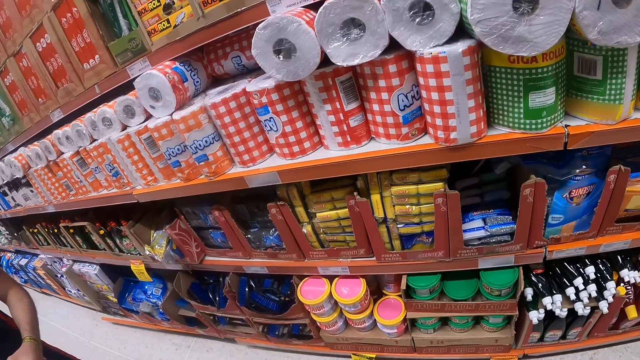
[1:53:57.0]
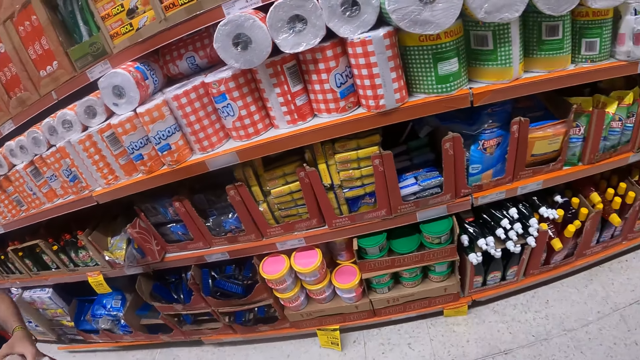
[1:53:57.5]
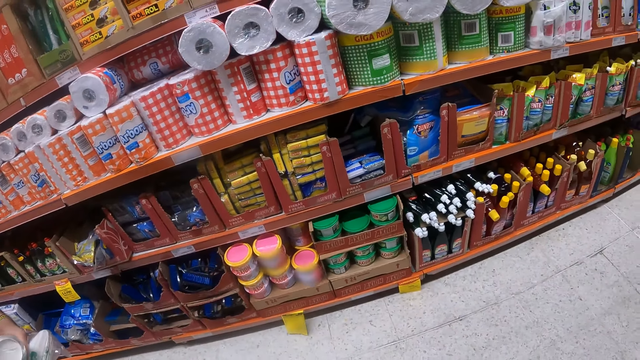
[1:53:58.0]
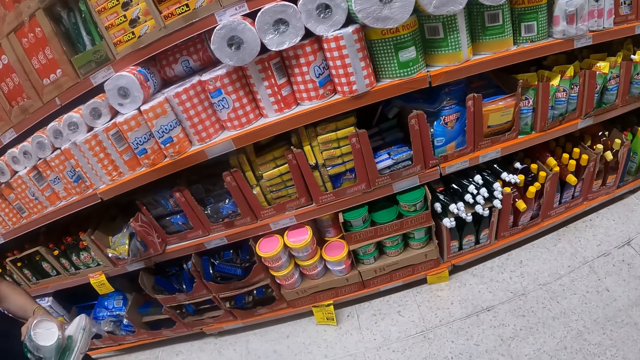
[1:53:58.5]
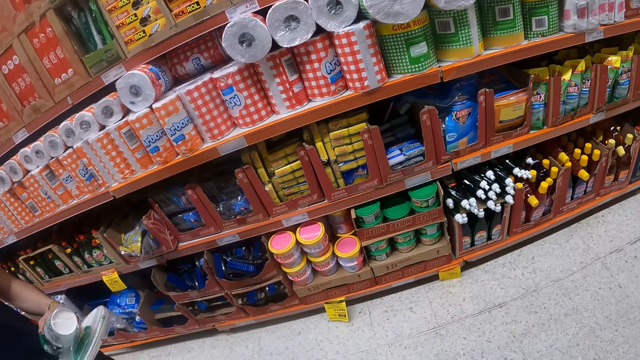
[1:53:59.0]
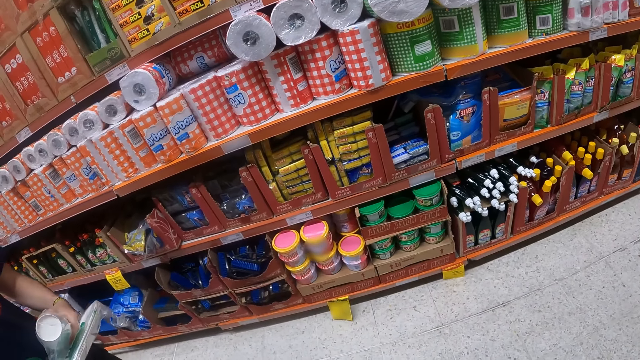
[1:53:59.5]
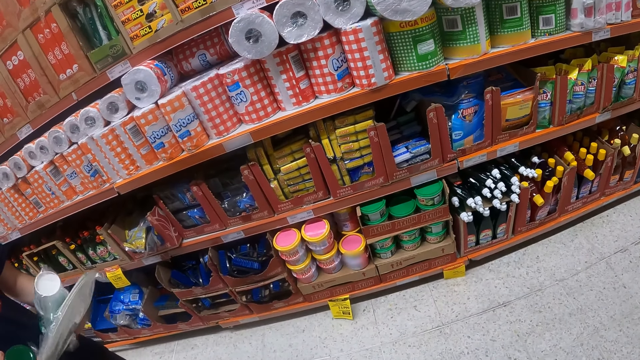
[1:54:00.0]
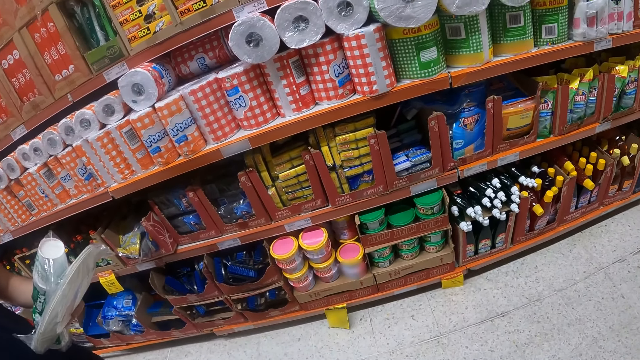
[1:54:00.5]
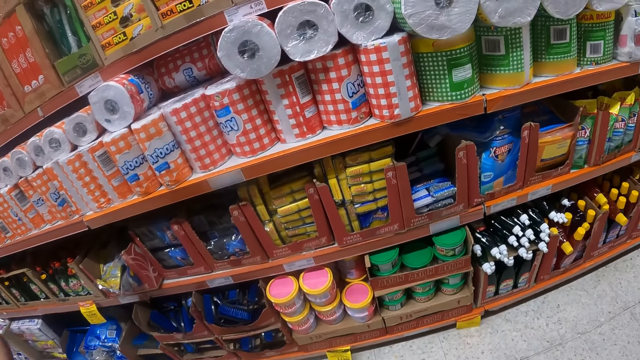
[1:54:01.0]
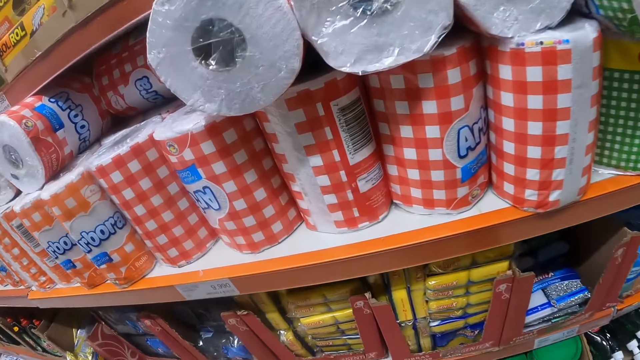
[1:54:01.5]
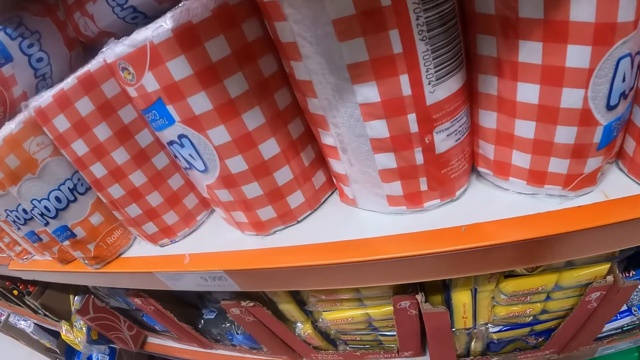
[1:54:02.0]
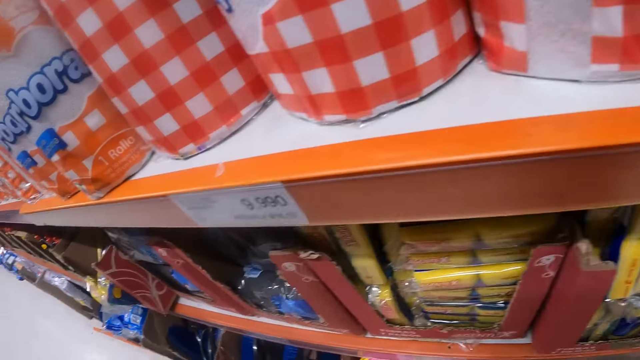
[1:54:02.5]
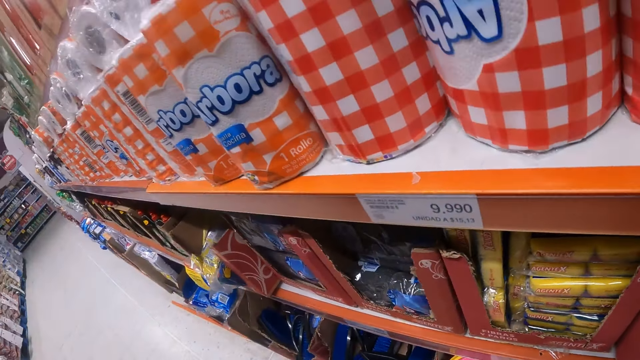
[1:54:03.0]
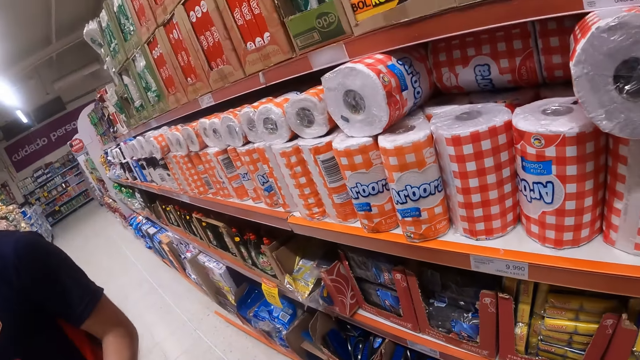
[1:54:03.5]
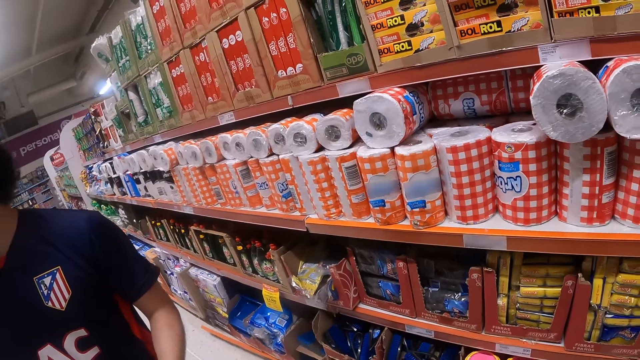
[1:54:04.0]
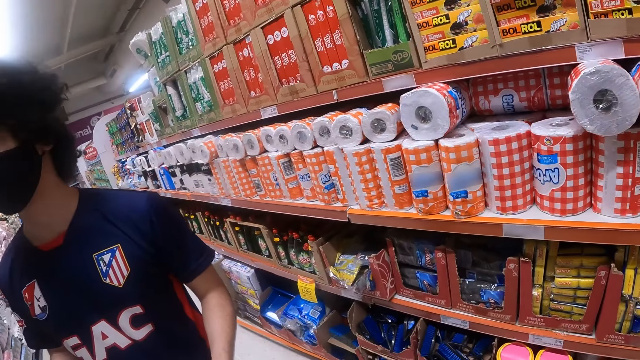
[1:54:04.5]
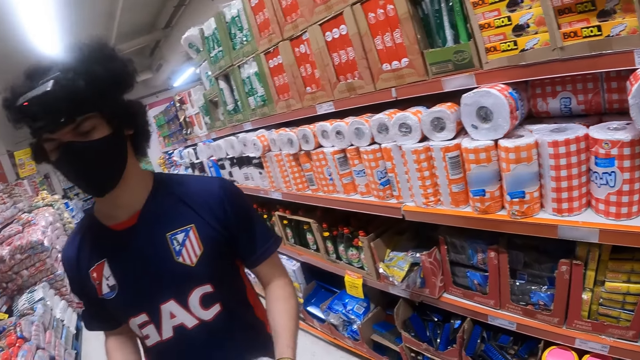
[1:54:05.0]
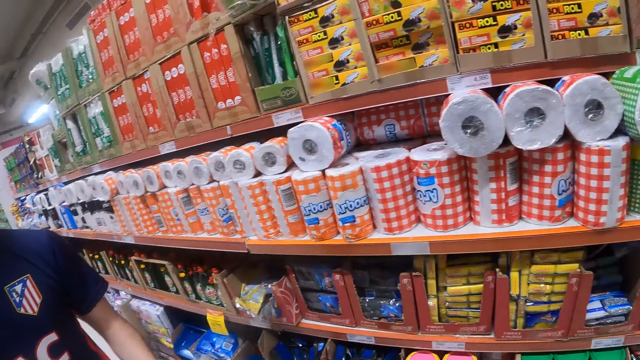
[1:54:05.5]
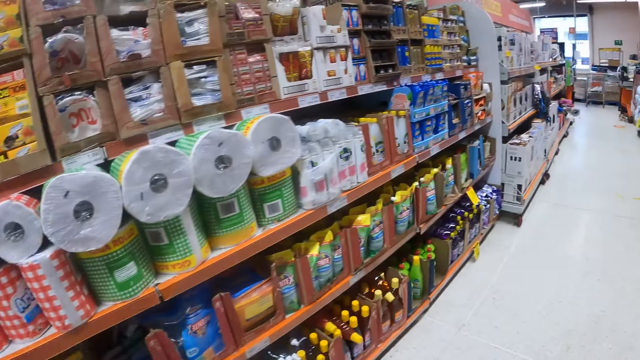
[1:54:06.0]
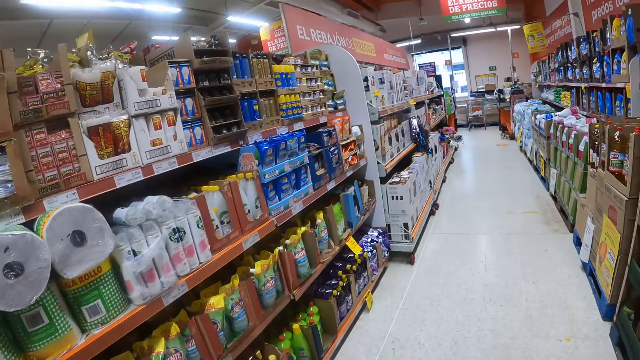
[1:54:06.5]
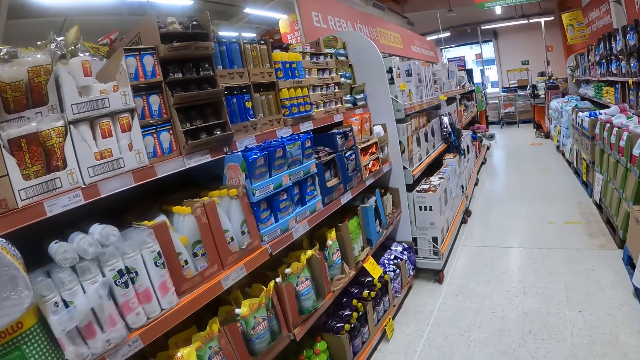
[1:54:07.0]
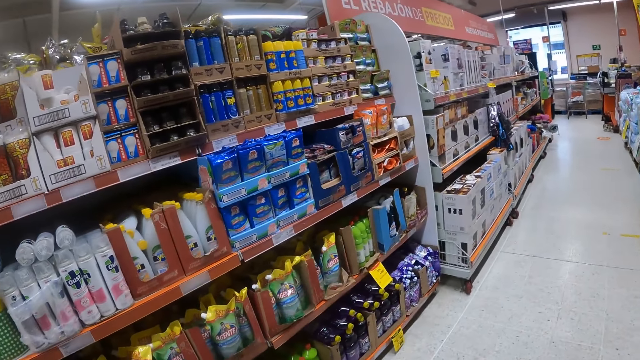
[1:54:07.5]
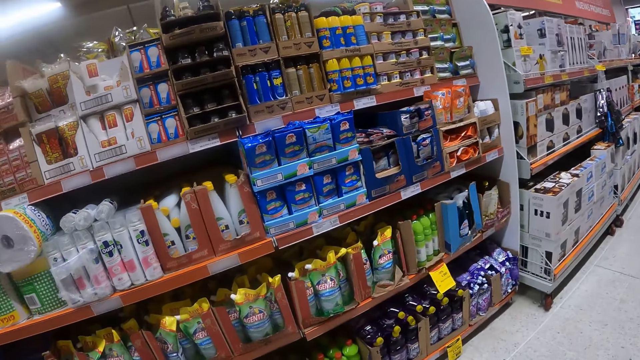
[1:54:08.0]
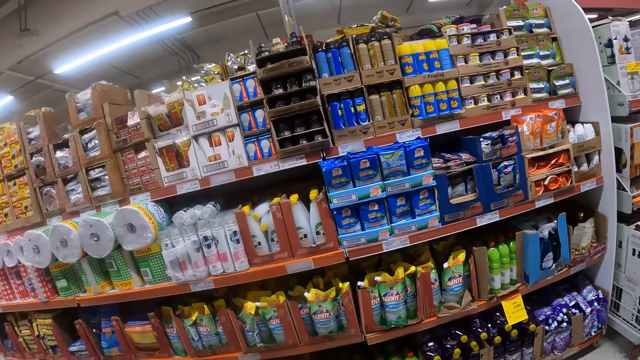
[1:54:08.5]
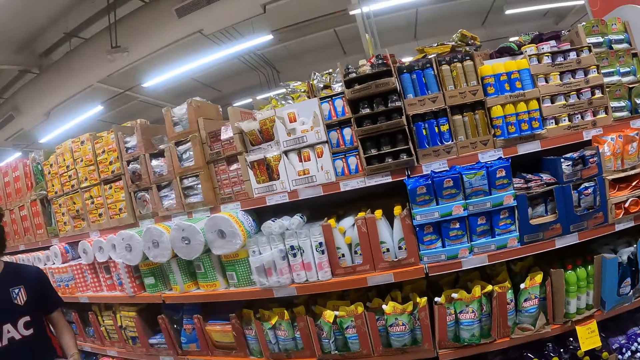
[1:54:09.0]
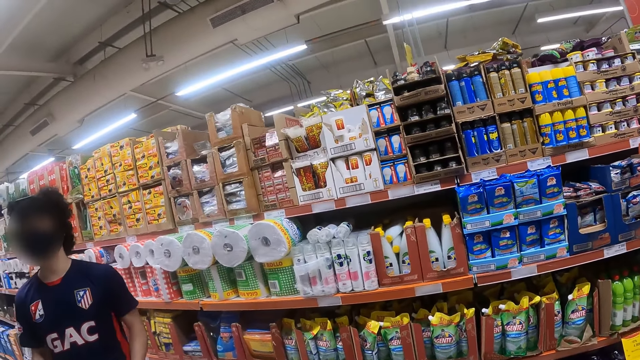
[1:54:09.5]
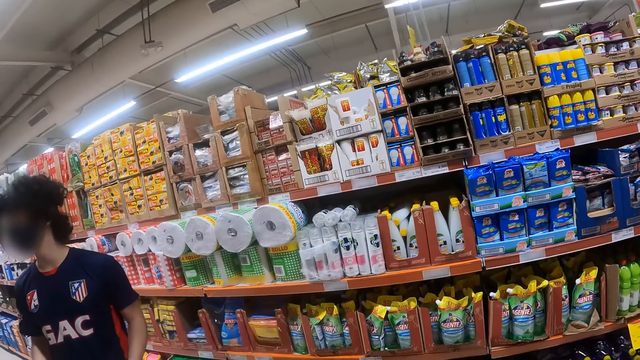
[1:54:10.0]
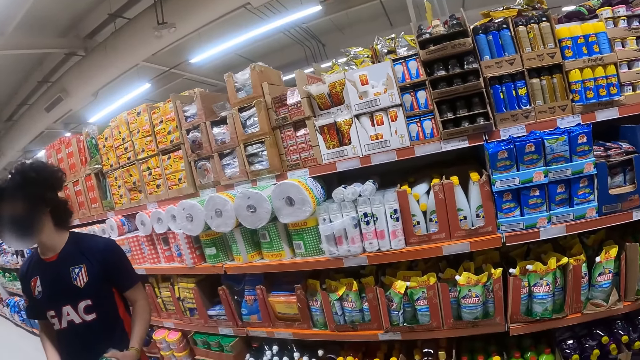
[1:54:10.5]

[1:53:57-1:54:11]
The camera wearer stands in the supermarket. They walk around the supermarket.

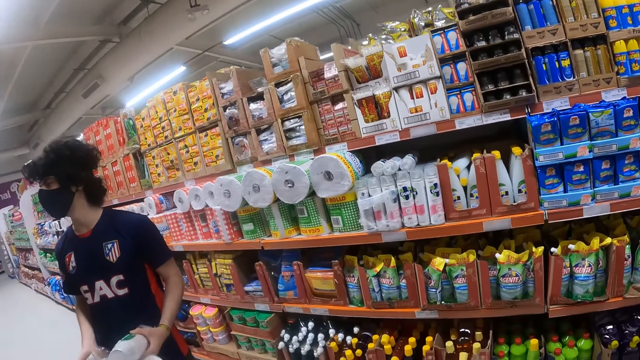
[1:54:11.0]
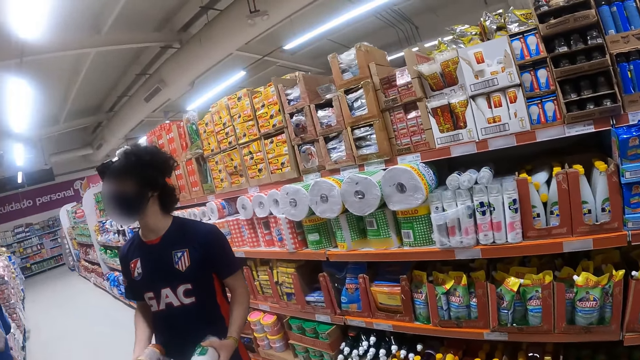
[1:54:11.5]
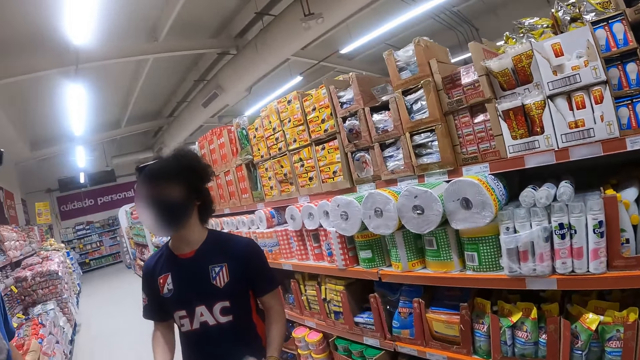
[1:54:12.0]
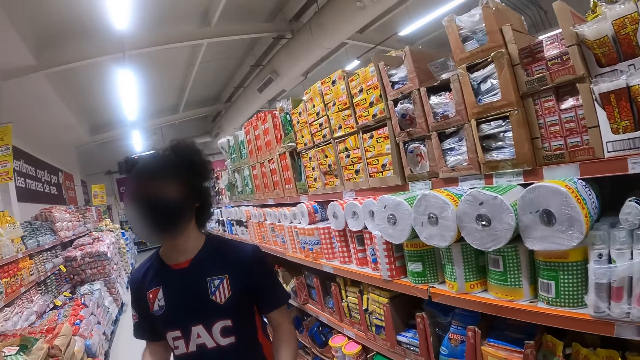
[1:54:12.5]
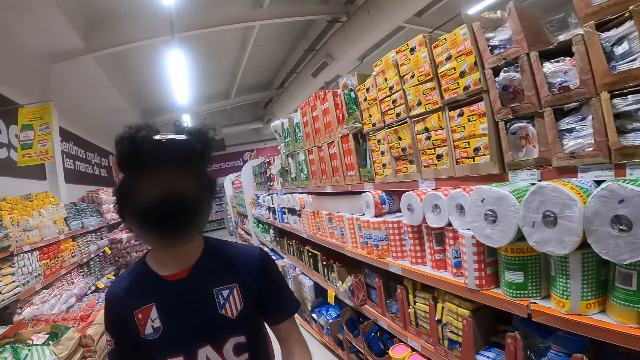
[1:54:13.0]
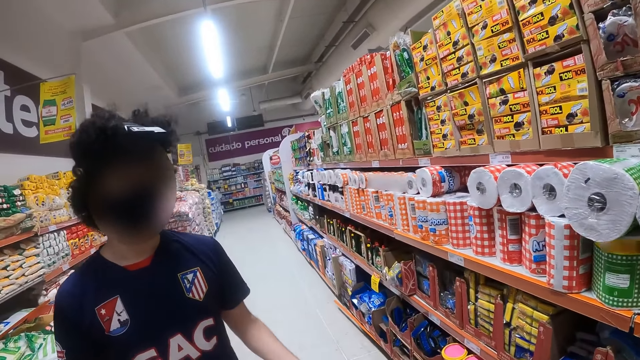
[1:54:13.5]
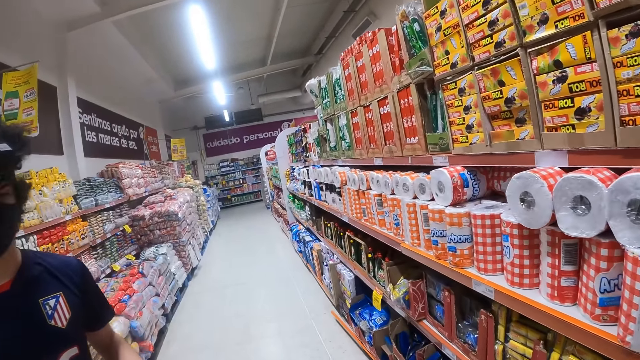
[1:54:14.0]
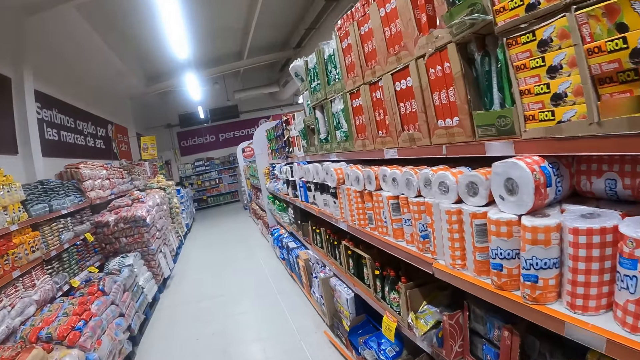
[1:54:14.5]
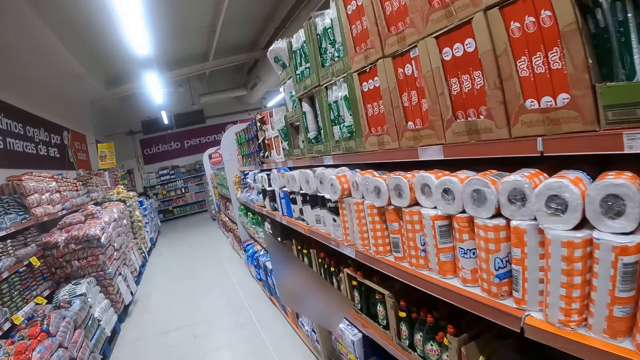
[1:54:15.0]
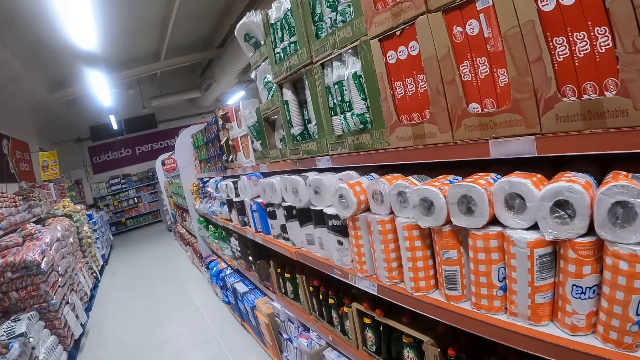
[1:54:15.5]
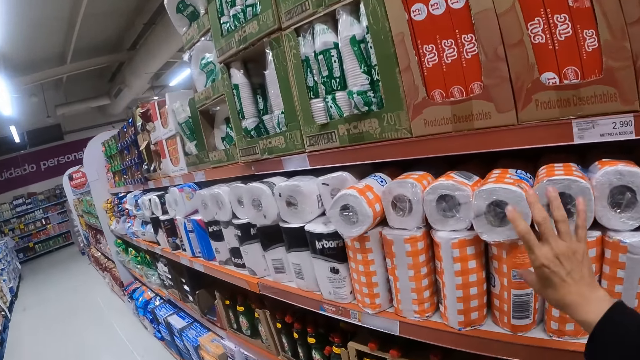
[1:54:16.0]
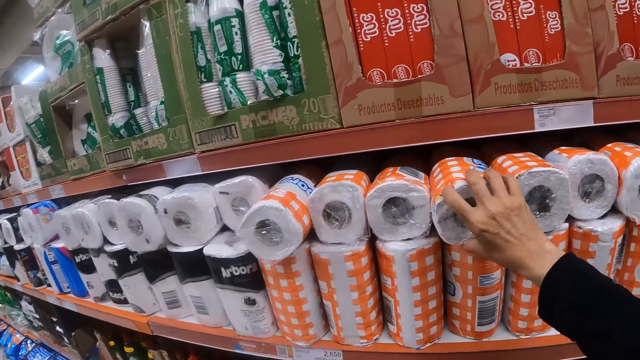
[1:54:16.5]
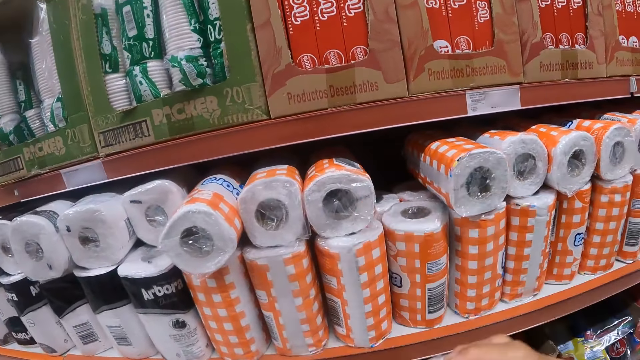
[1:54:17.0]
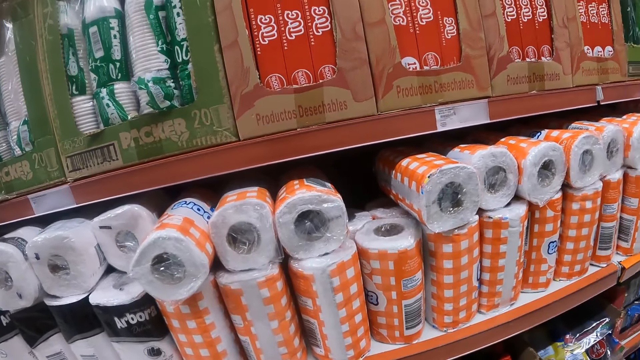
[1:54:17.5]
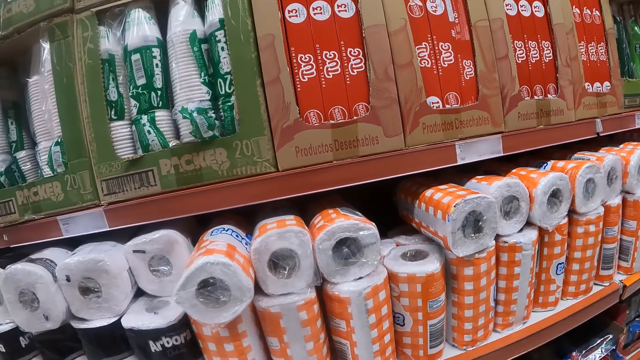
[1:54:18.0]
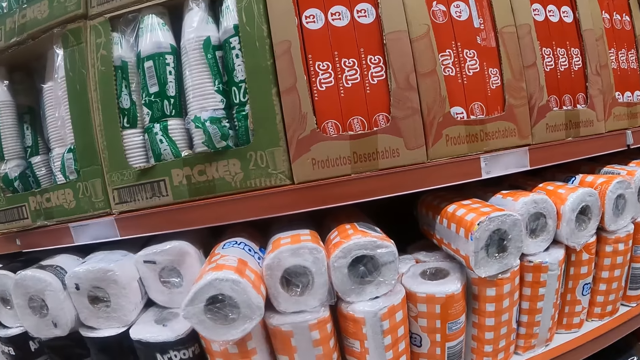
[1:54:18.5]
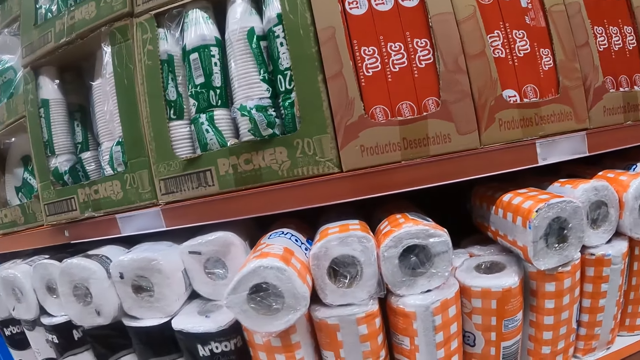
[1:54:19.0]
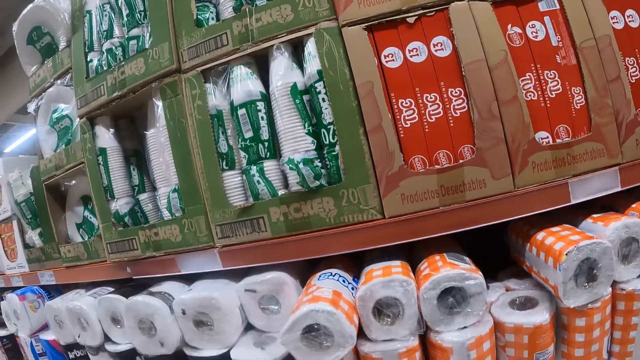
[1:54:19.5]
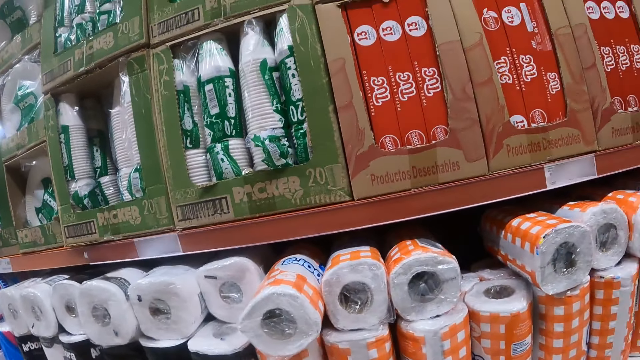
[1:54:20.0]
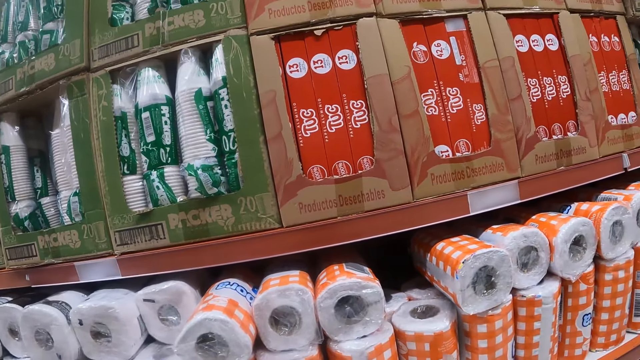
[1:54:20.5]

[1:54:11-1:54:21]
The camera wearer picks tissue from the shelf. They stare around the supermarket.
